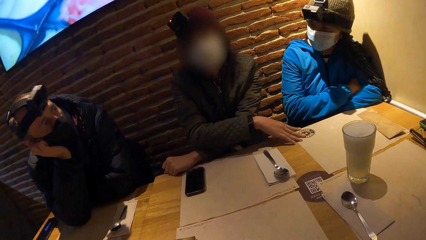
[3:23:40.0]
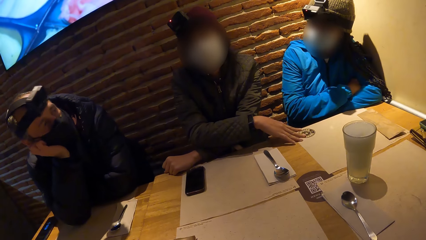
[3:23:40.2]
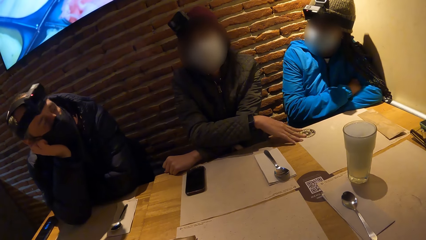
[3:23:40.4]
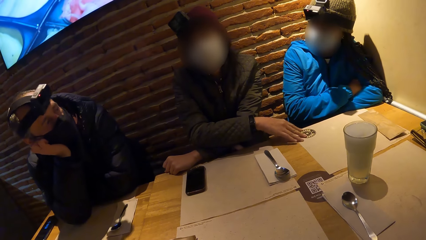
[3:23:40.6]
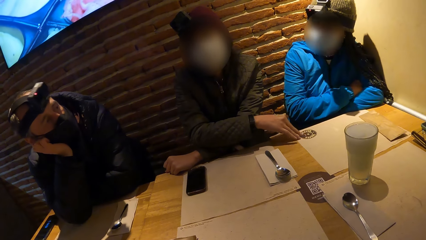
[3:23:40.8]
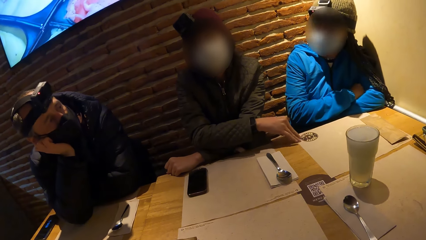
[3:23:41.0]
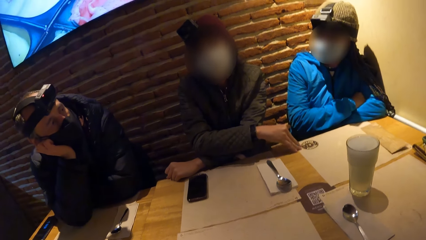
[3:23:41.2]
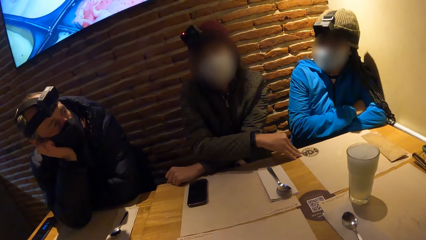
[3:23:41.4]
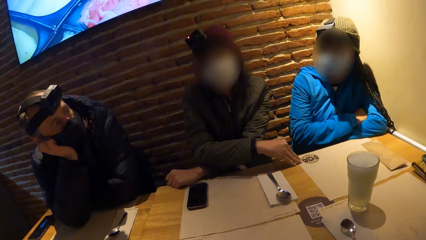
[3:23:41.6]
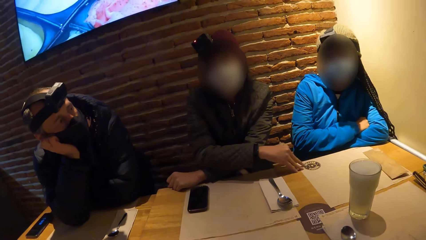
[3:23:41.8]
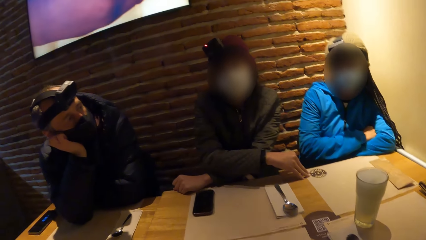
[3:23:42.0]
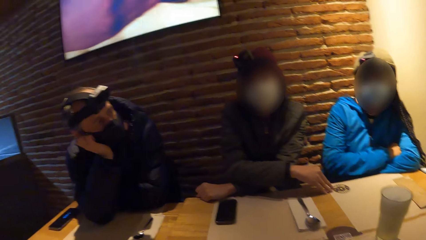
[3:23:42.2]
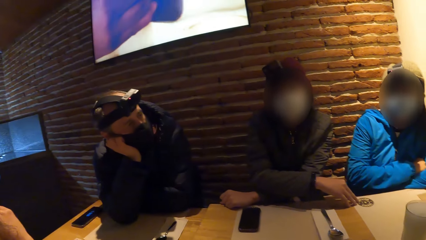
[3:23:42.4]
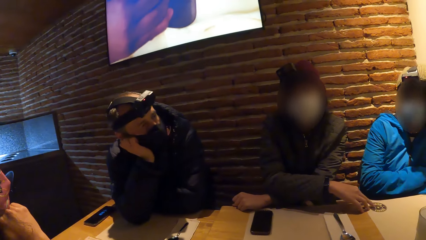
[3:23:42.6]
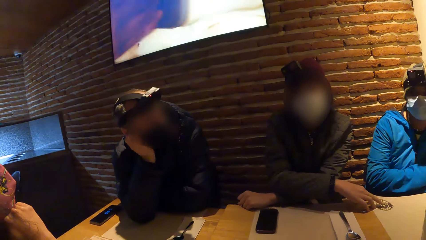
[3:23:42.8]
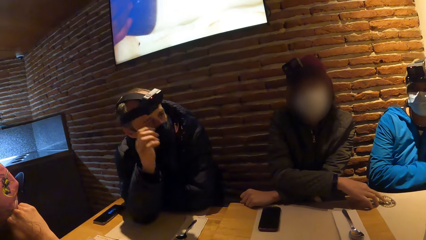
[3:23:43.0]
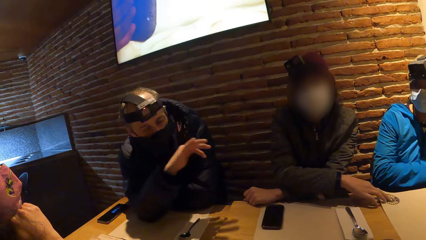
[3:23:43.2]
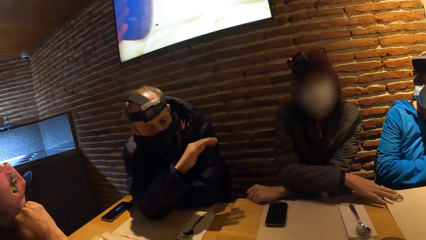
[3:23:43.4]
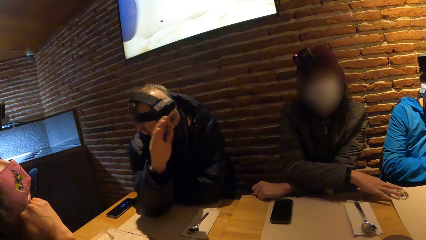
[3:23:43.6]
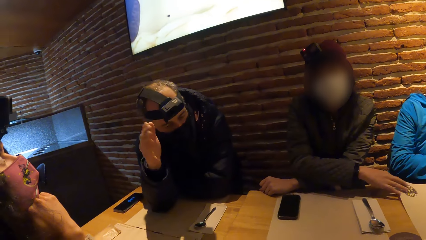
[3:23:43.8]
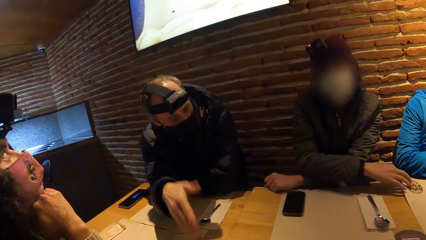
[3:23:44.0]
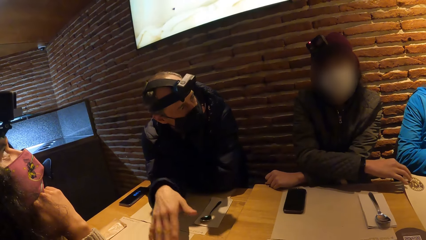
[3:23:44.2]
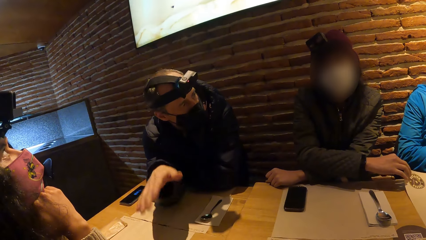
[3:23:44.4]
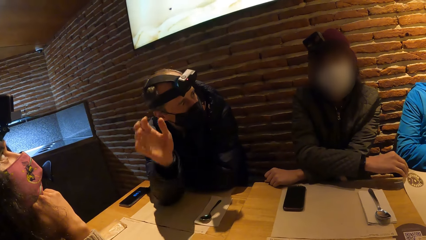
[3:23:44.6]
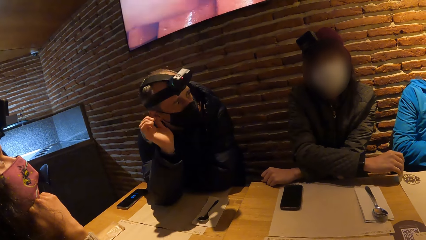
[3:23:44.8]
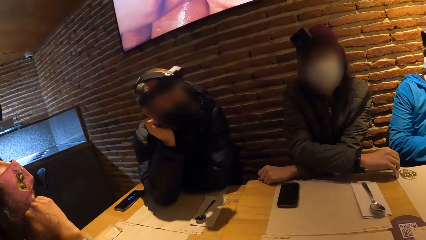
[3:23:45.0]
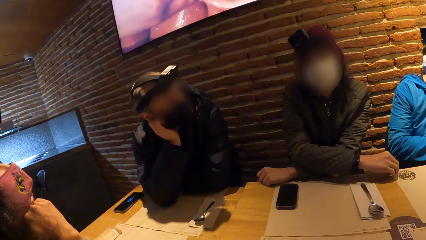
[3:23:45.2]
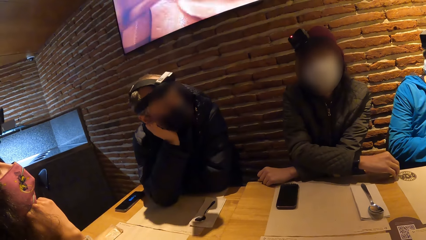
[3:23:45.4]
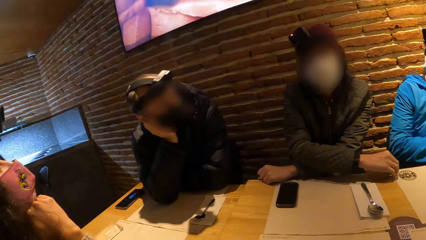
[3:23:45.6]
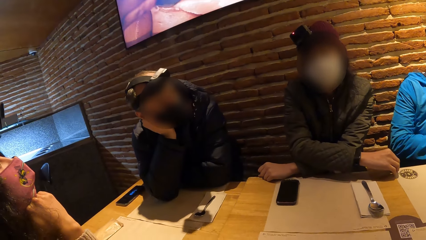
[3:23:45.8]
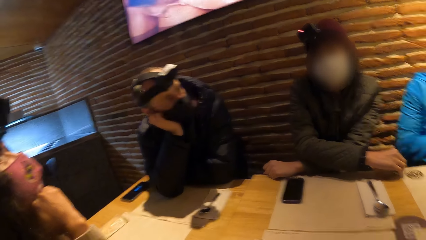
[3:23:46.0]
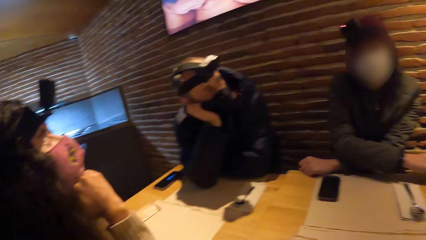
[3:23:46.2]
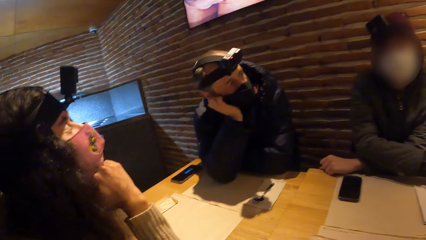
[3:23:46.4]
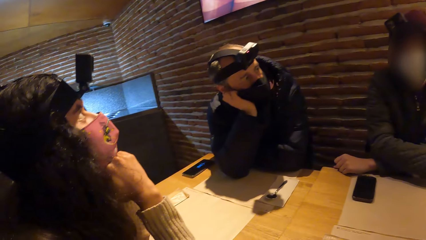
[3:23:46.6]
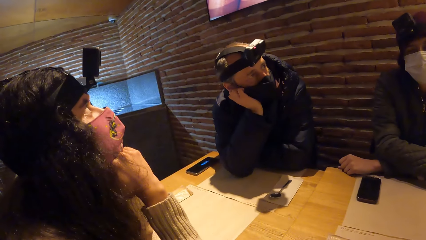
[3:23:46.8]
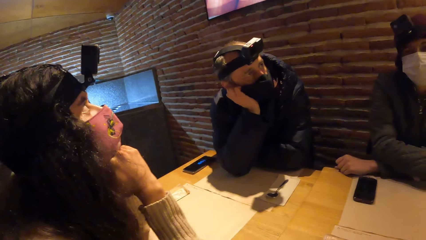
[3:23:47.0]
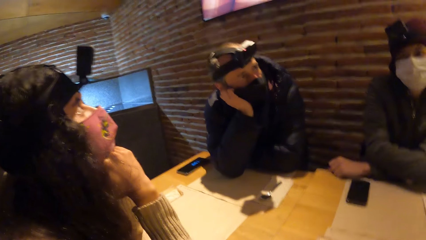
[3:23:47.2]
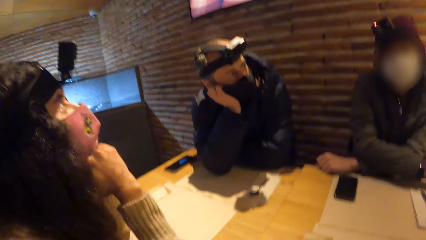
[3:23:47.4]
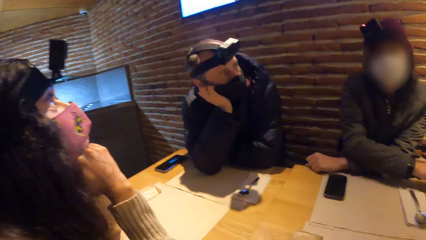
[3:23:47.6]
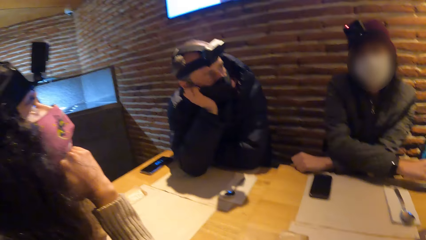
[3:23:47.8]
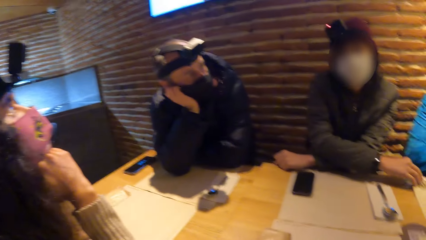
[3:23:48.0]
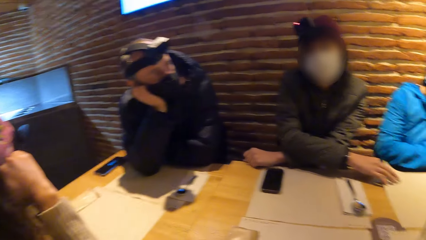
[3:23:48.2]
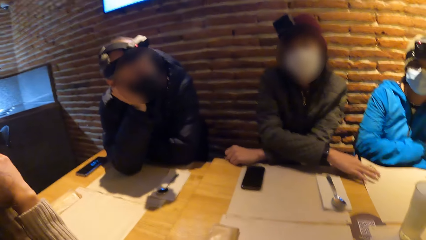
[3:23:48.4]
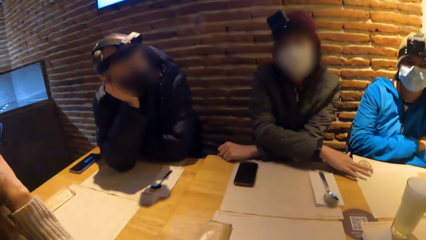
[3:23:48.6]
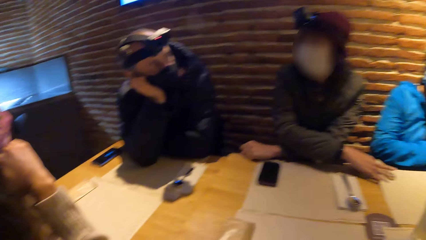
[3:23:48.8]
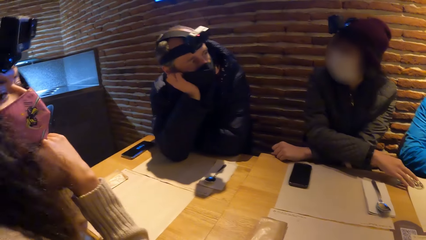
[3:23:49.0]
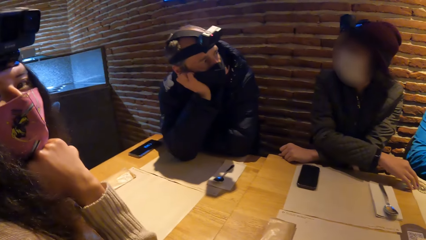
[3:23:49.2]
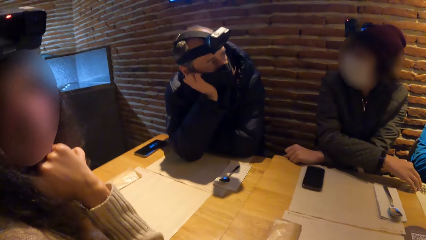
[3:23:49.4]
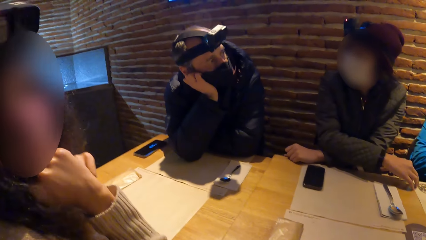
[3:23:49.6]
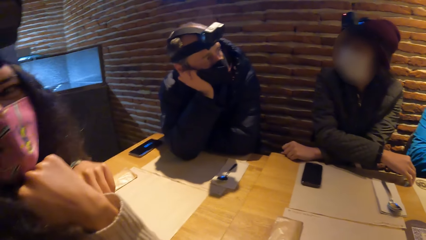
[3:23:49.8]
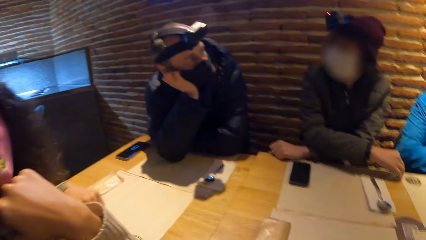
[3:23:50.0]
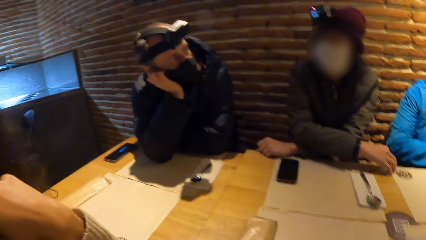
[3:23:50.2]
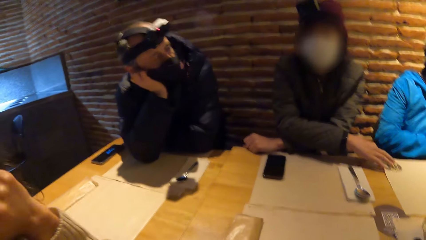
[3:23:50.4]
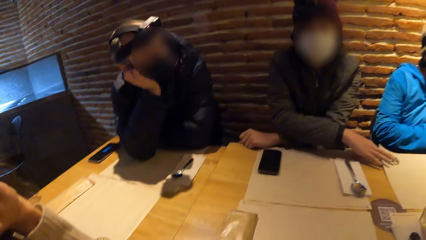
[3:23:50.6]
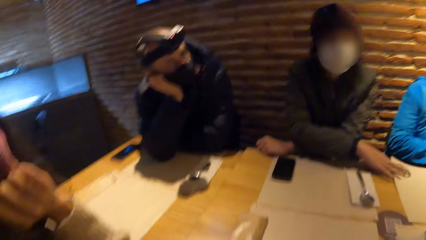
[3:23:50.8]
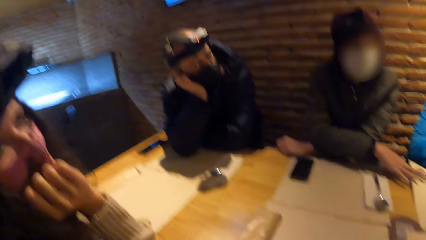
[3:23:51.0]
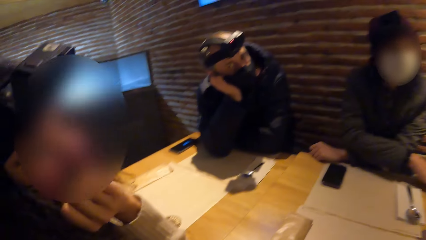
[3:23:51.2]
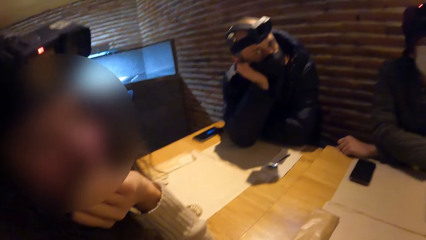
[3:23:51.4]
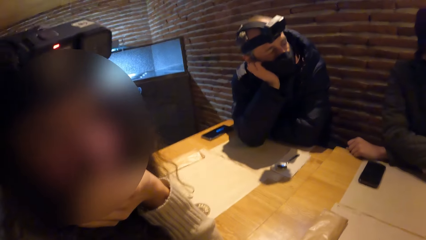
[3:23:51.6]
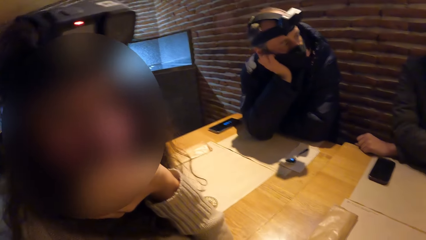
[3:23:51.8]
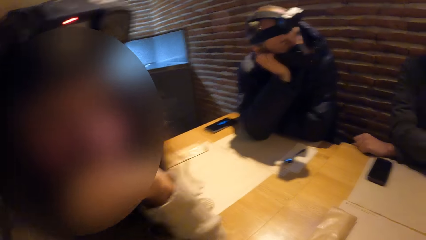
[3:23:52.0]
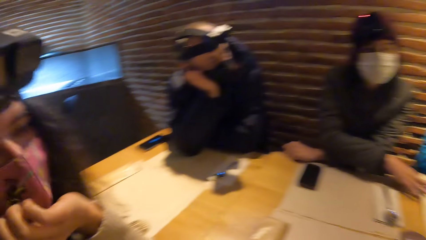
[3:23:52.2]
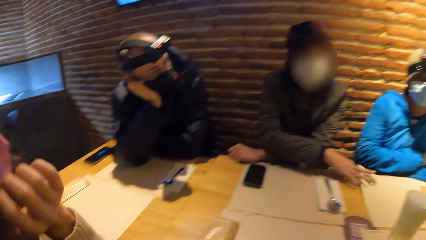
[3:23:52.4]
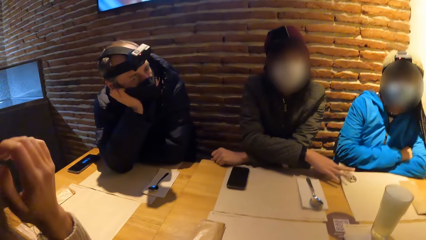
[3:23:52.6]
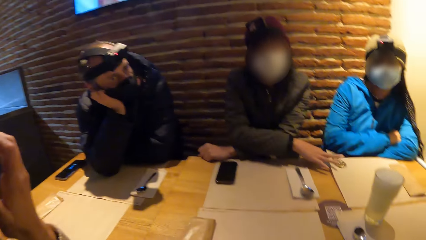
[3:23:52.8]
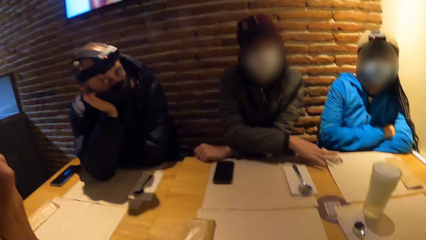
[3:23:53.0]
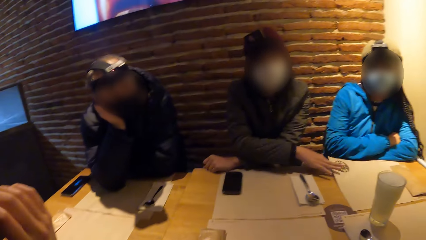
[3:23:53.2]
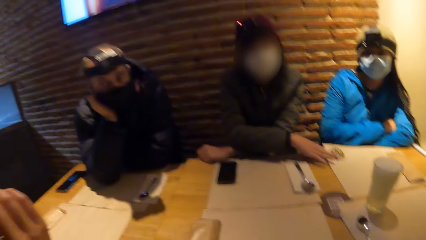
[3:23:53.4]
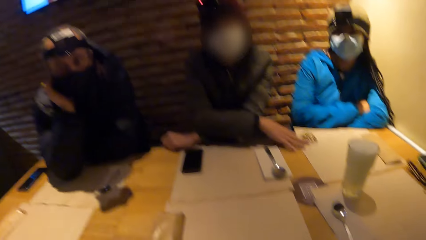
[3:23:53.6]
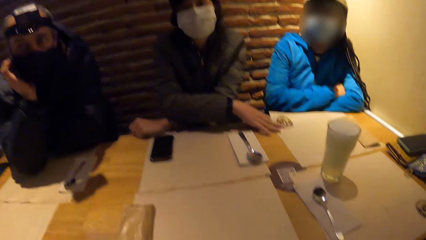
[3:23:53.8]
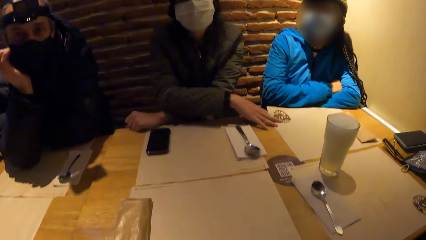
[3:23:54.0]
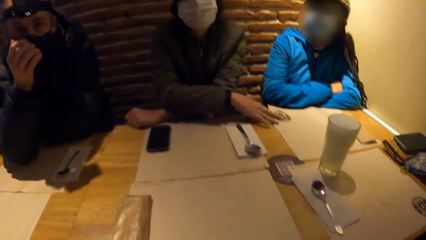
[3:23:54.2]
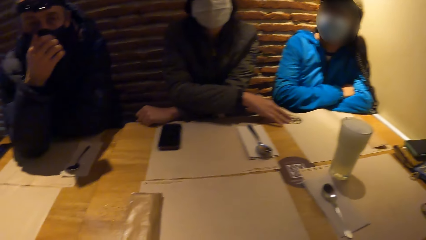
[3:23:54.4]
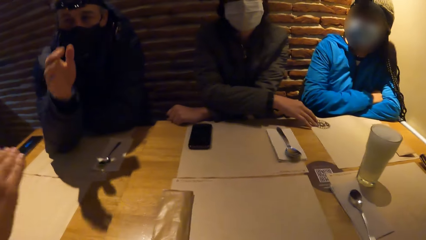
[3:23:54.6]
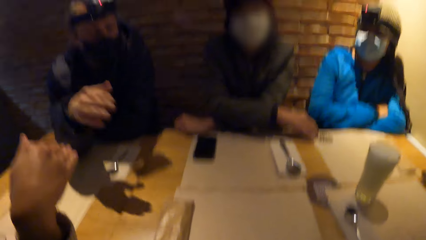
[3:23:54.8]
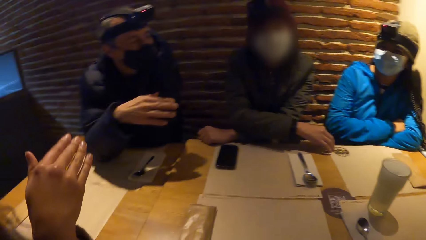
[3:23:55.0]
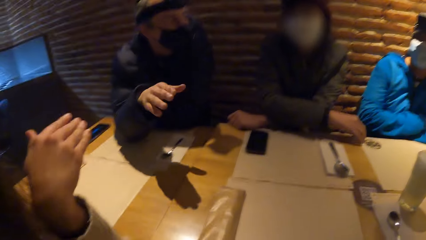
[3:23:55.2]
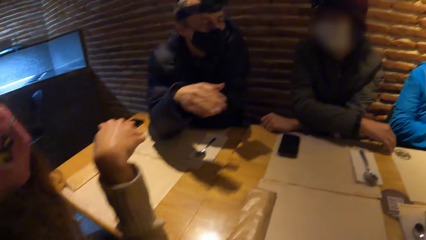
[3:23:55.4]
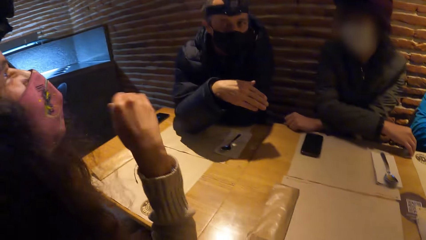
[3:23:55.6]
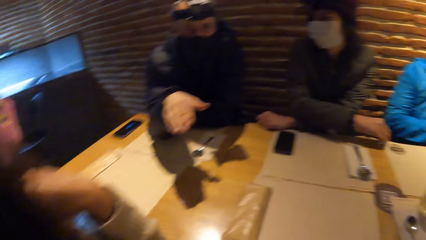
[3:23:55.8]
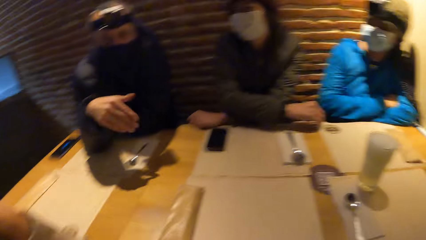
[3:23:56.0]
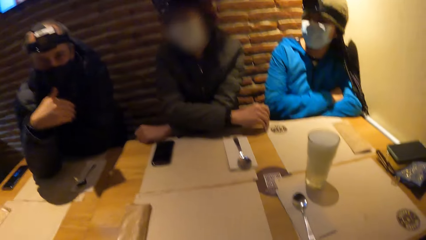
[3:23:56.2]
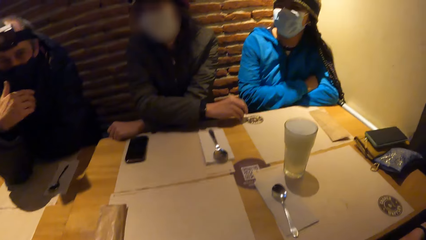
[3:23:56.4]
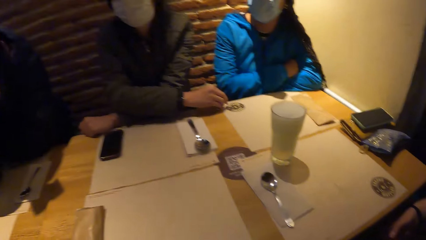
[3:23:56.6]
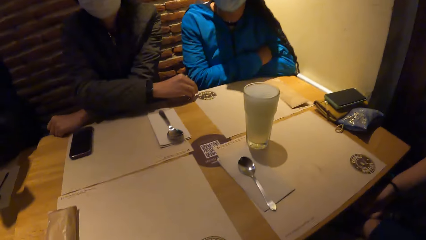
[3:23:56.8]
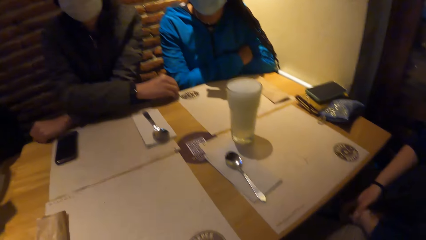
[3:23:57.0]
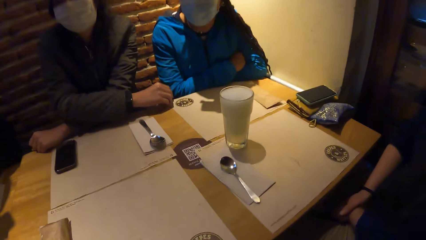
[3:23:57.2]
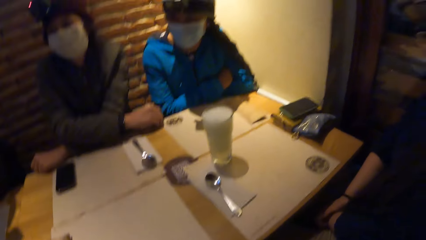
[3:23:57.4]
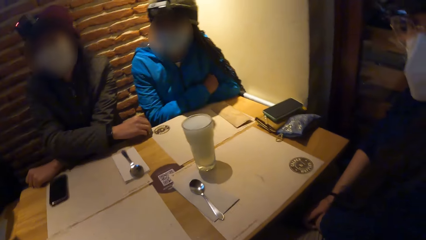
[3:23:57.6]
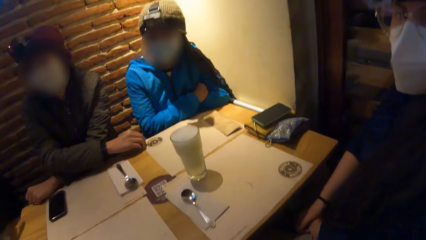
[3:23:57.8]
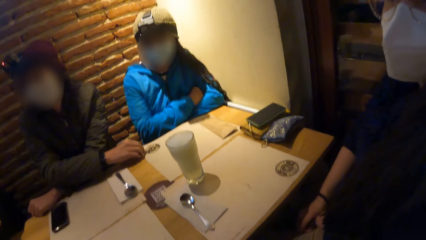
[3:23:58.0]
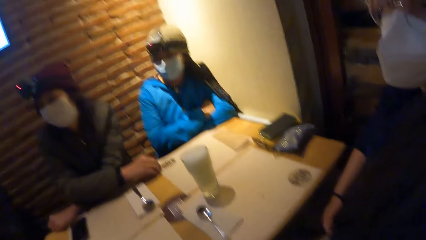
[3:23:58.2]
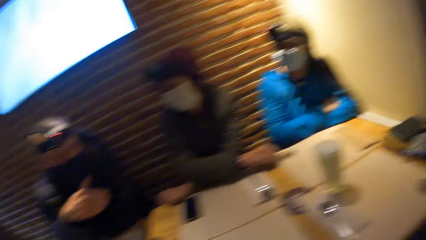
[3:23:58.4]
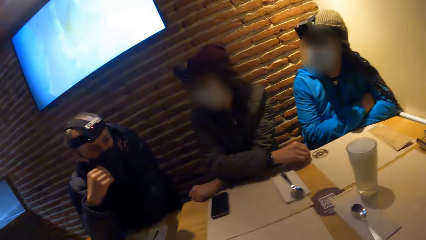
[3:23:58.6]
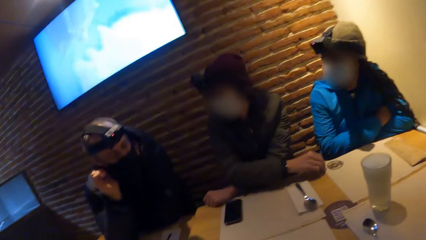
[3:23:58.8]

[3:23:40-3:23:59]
A woman plays with a table mat on the table with her right hand. The camera wearer interacts with another woman. A man engages with the group.
